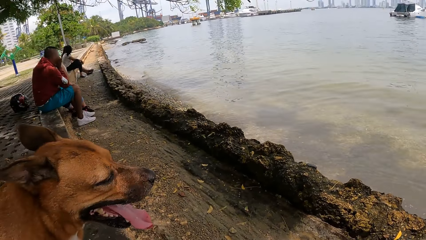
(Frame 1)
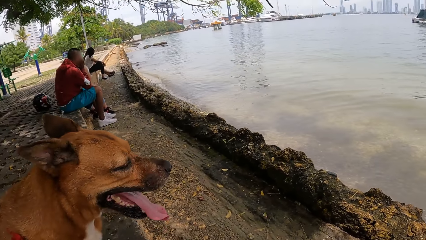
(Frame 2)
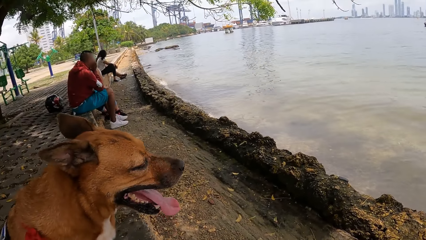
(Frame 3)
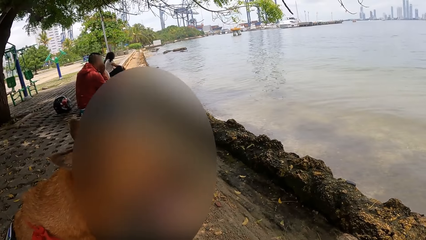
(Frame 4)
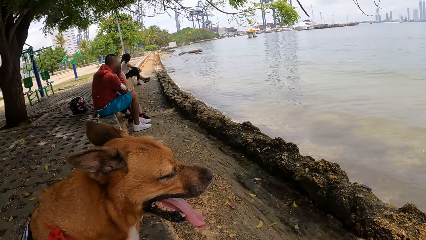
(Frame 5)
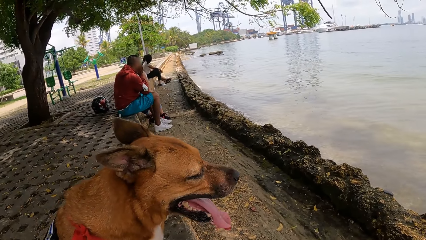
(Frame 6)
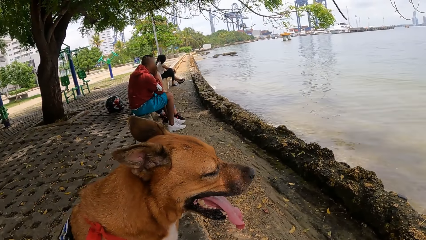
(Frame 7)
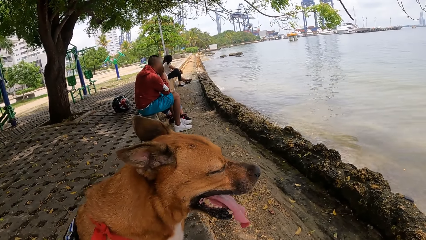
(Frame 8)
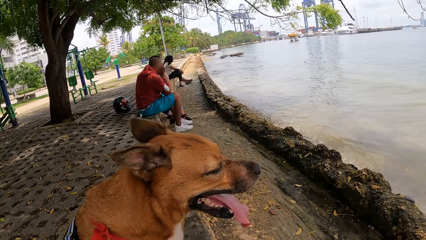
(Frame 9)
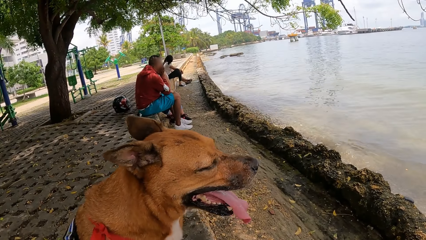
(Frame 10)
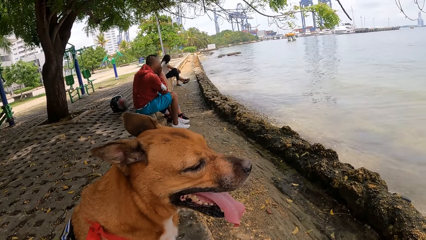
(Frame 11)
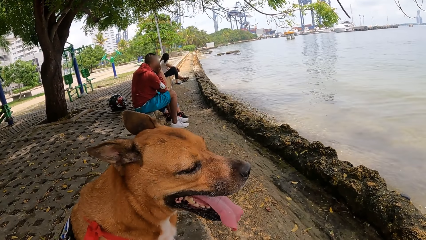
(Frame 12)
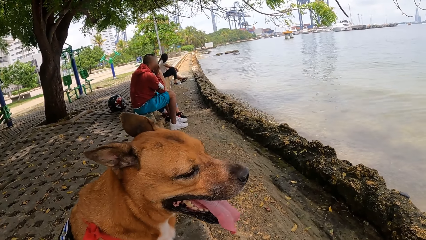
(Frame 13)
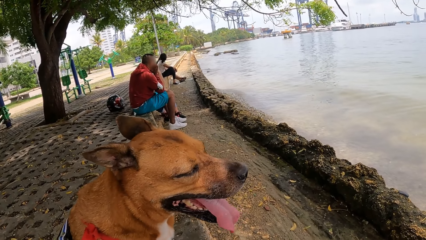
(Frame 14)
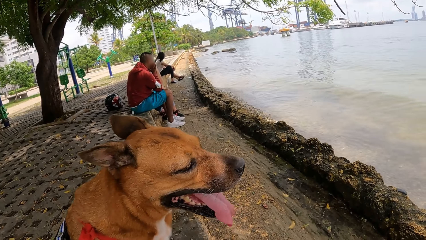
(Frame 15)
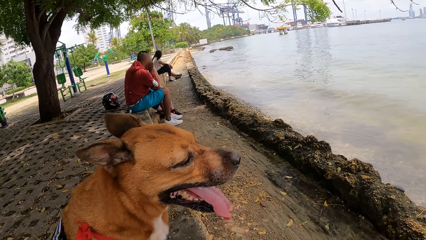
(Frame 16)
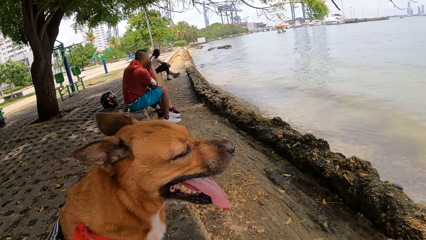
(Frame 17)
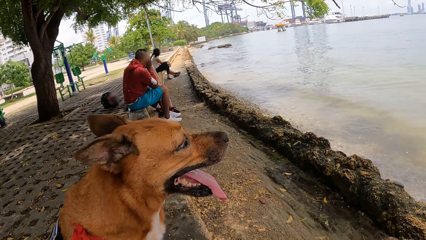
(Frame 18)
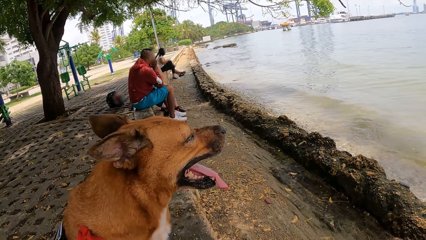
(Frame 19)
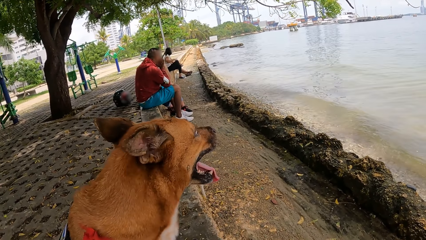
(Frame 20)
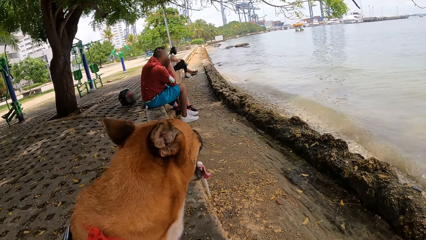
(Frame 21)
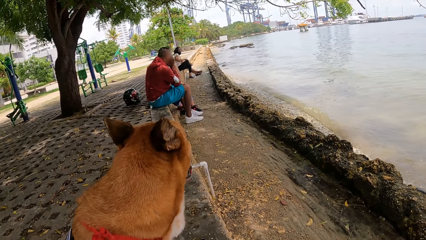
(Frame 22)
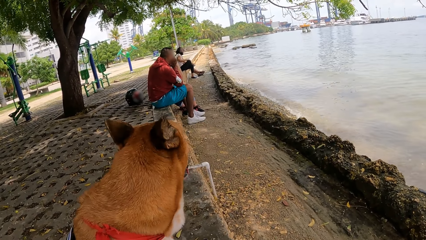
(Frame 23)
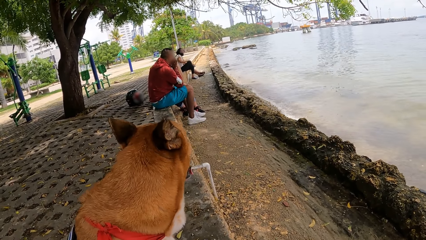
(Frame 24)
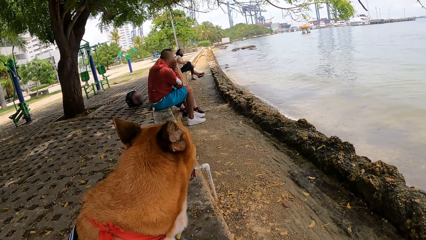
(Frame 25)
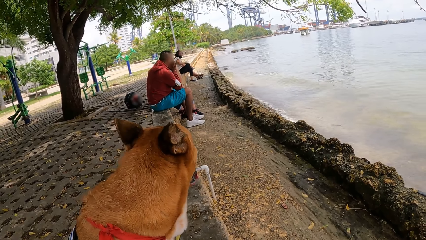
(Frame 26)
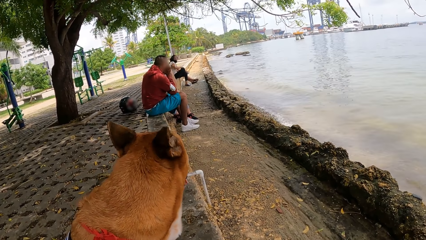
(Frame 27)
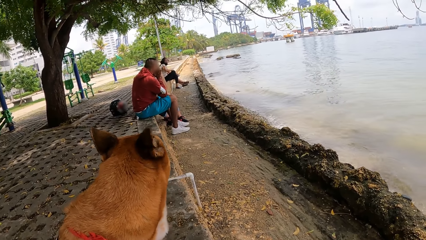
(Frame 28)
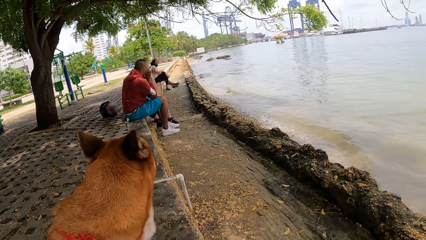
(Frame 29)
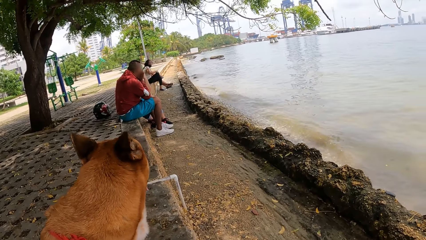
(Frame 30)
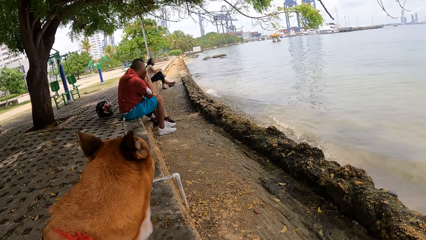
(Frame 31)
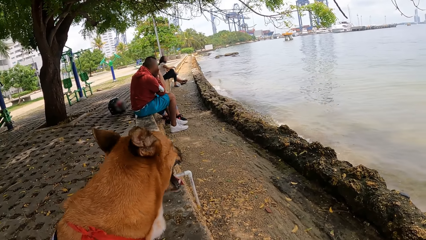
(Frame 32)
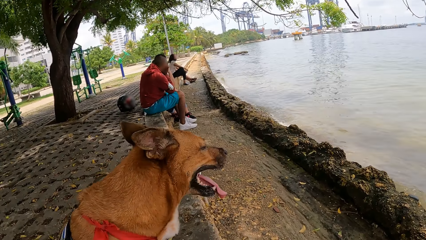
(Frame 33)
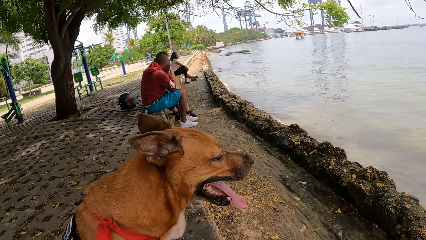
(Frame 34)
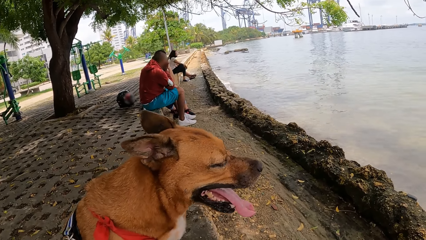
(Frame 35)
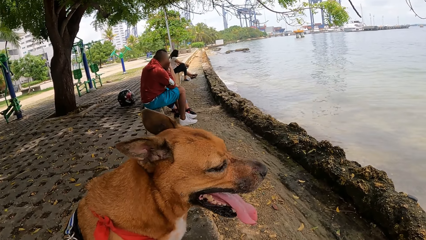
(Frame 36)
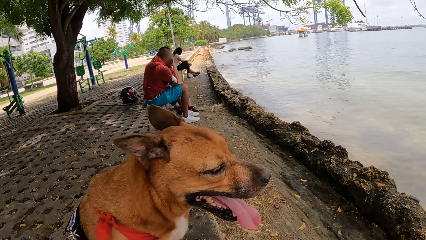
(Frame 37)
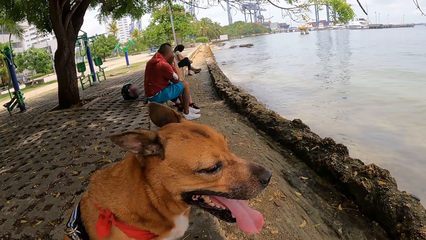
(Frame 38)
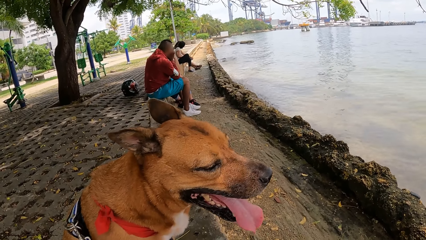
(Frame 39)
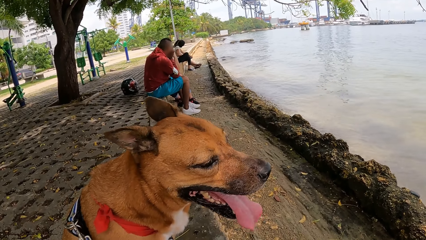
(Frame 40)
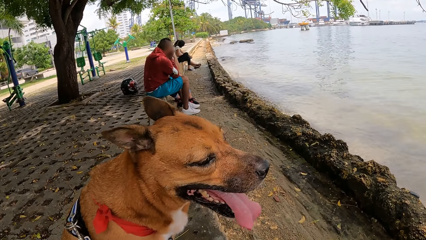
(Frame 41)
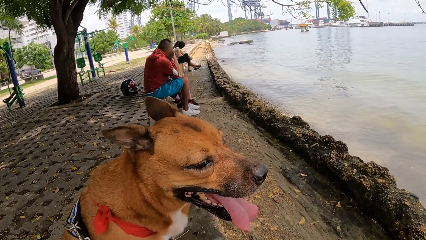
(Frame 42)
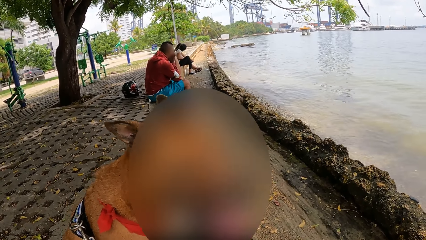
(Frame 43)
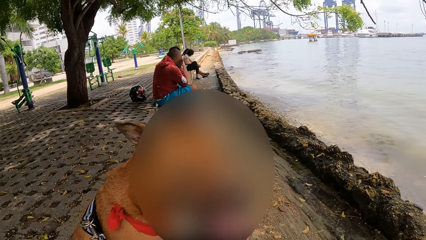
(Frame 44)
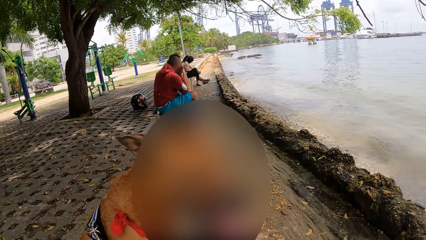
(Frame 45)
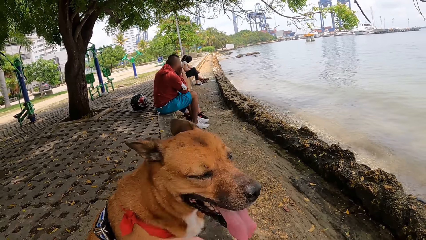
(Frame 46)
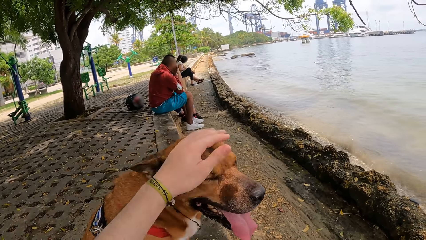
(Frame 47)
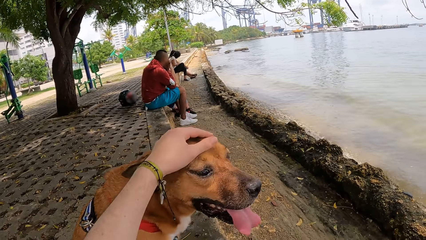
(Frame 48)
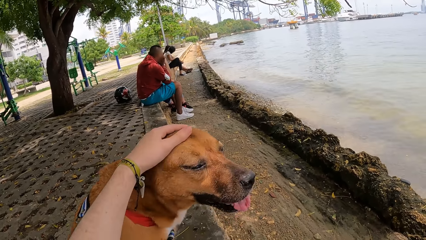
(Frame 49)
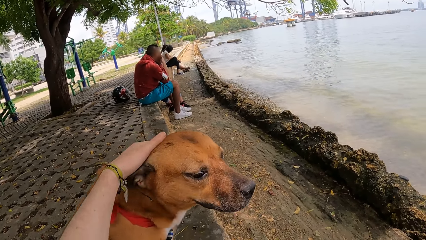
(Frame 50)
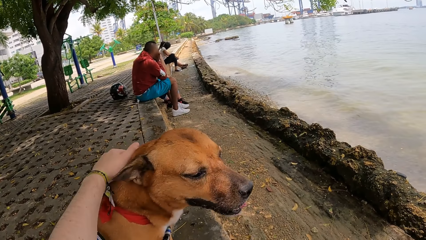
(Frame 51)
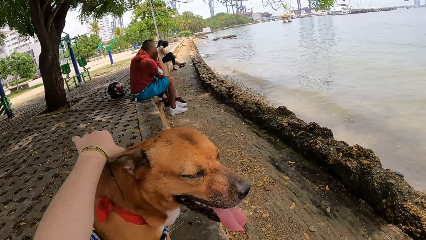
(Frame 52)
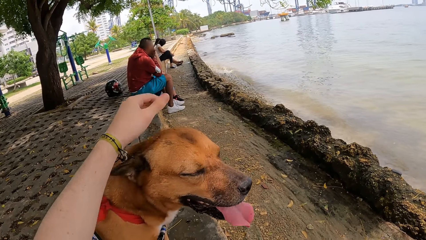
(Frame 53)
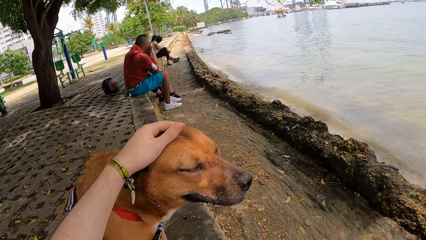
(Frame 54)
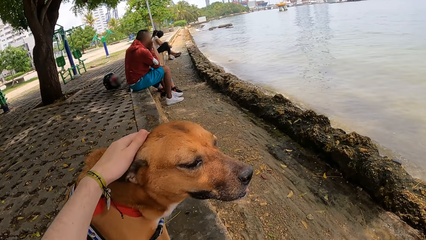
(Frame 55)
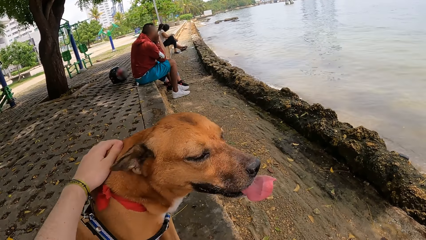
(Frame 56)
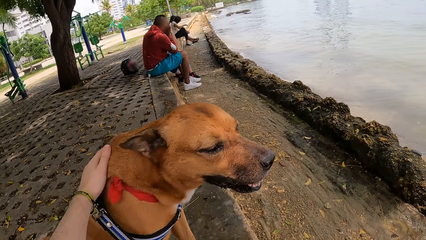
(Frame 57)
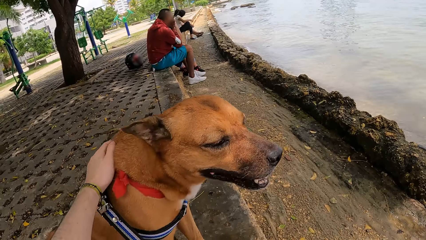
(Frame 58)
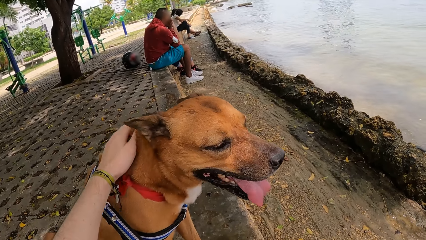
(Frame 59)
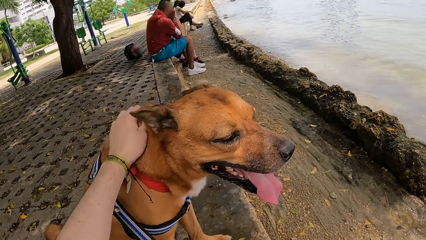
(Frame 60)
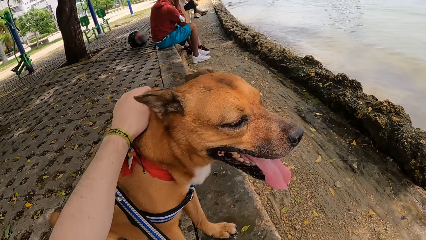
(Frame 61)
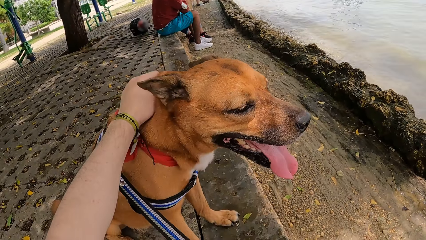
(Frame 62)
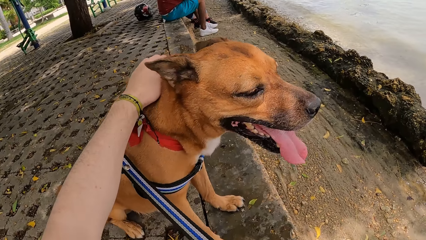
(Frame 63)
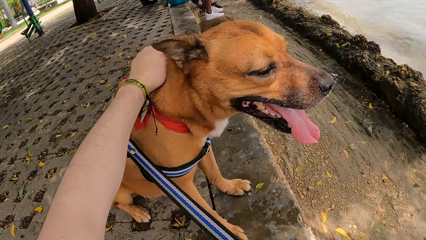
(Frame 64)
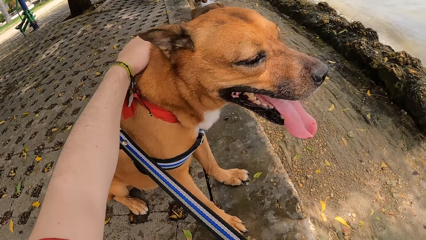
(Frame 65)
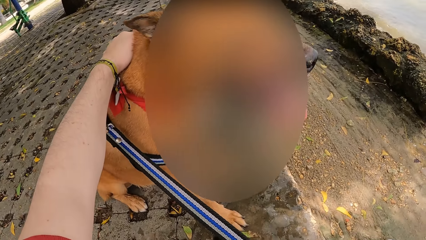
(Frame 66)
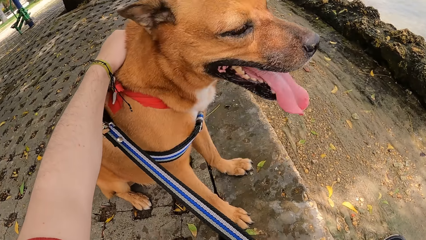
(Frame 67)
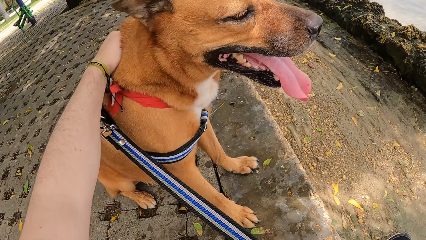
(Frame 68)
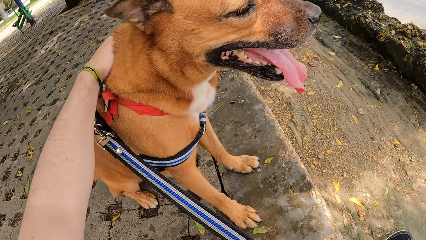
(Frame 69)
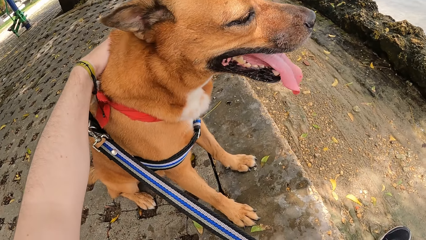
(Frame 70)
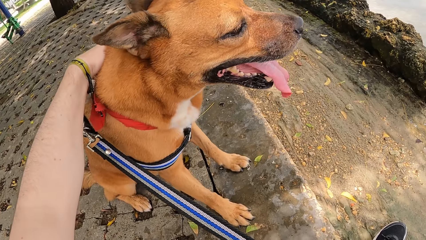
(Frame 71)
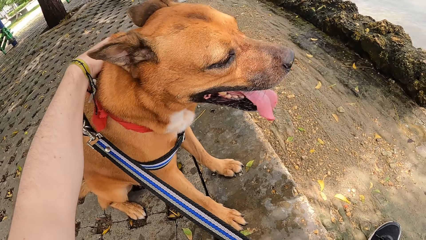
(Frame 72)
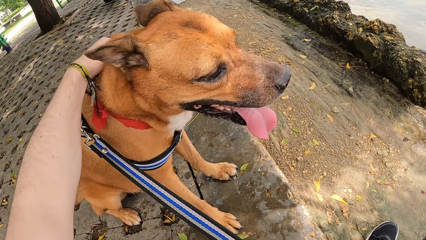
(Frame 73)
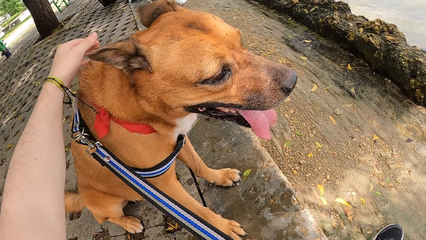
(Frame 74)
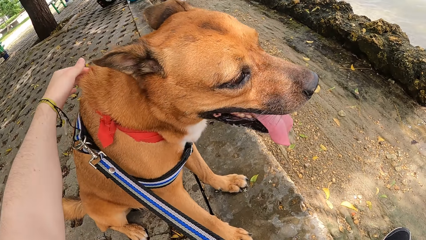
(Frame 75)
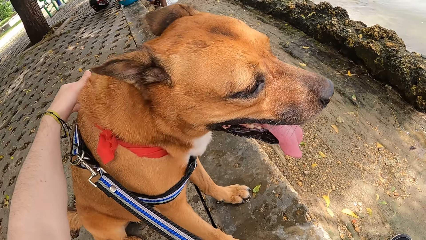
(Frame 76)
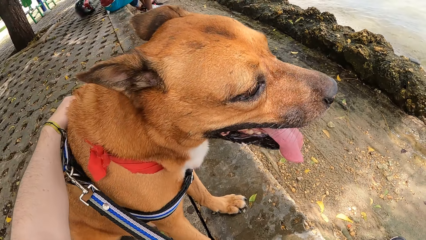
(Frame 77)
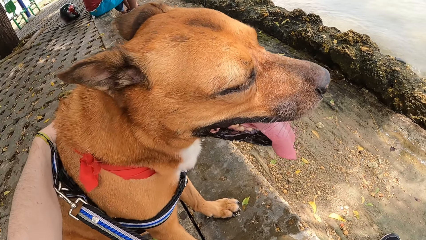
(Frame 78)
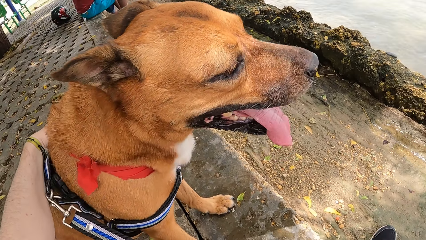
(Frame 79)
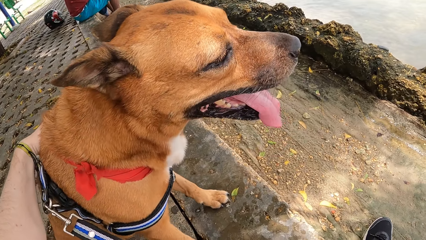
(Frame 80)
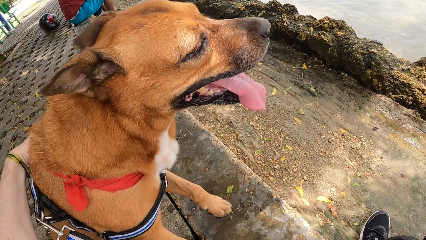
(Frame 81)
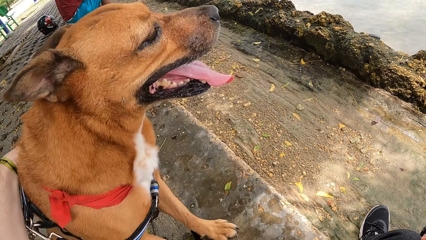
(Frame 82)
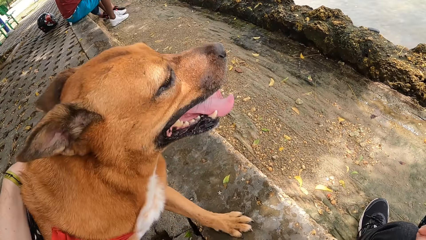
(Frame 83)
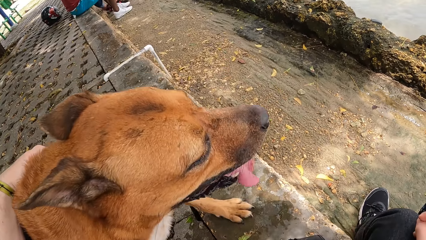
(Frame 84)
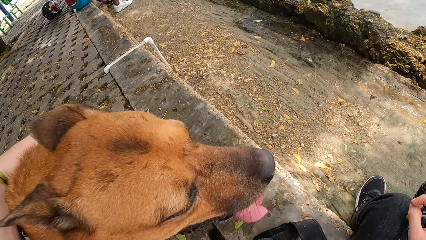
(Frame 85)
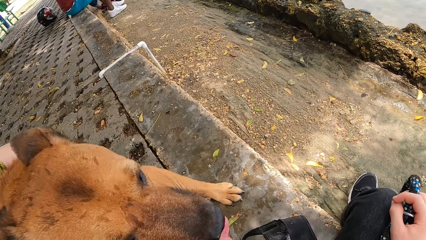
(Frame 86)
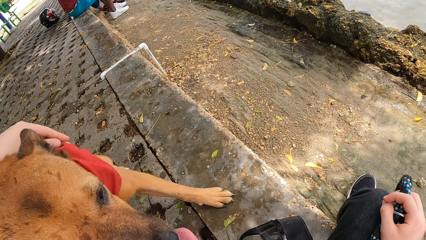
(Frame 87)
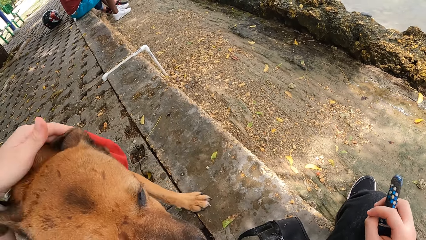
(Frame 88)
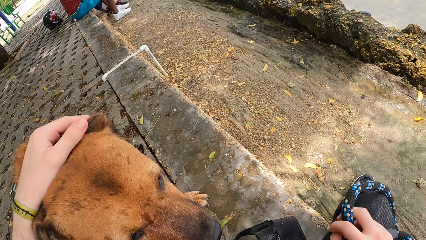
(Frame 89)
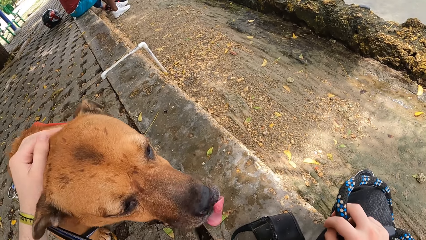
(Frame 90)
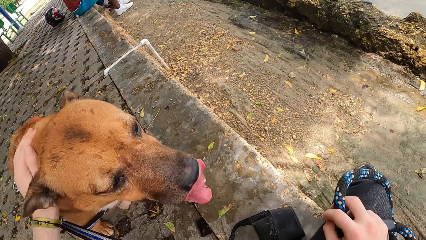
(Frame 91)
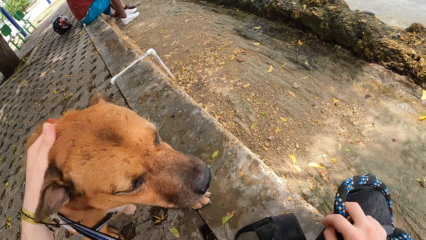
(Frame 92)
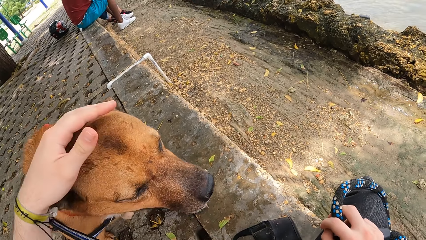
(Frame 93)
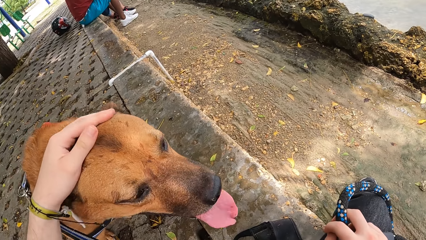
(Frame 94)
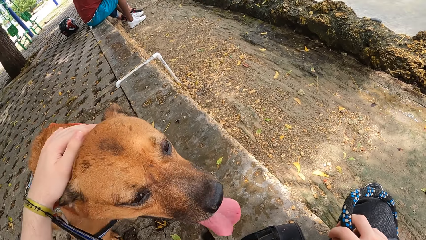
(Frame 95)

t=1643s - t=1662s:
The camera wearer looks at the dog. They touch the dog.
